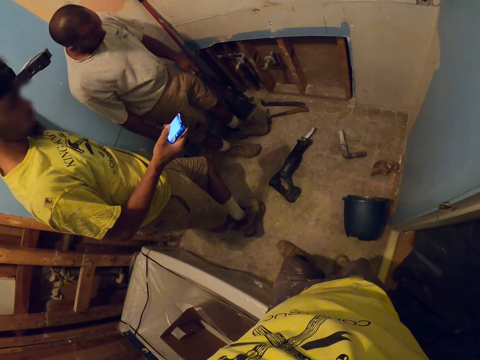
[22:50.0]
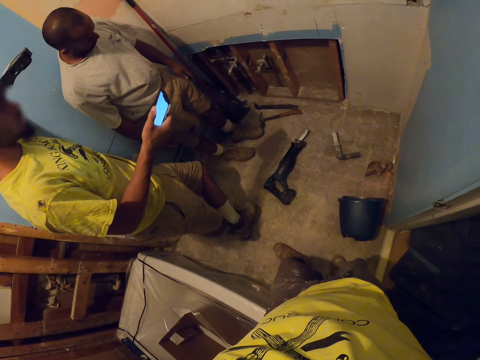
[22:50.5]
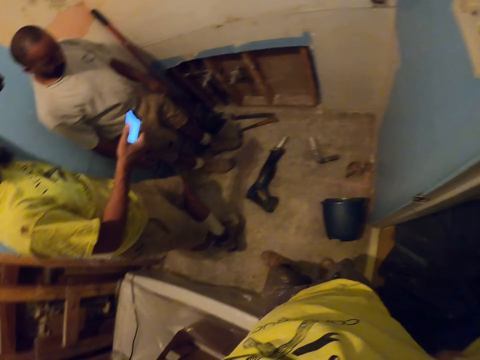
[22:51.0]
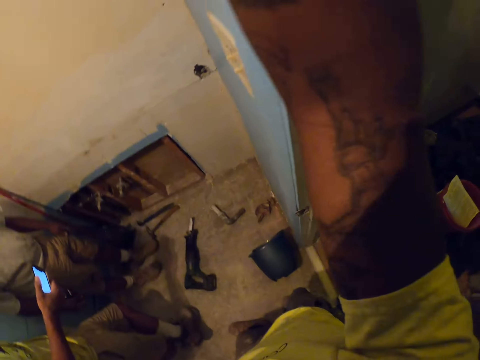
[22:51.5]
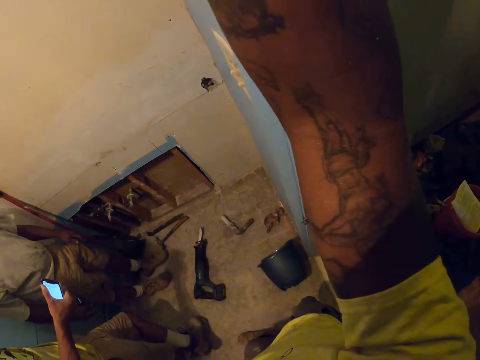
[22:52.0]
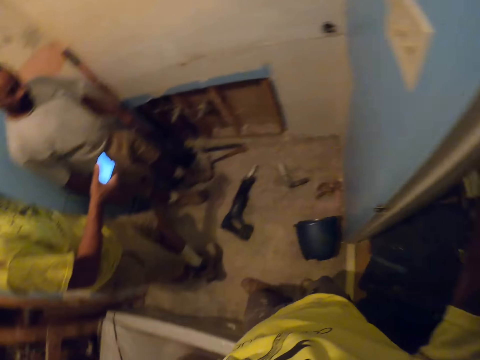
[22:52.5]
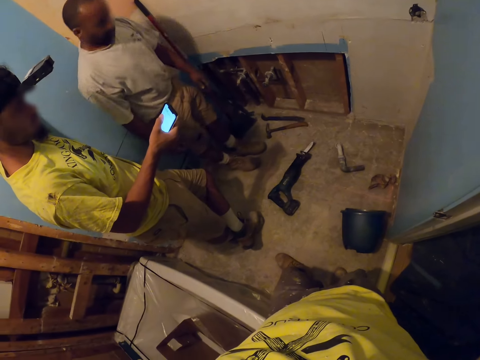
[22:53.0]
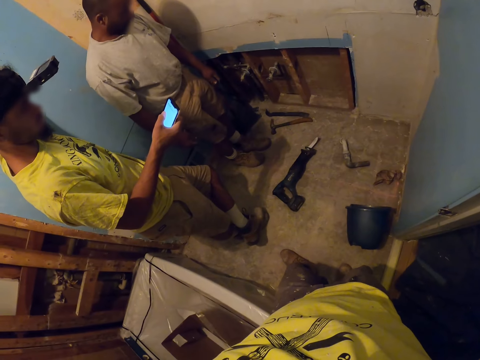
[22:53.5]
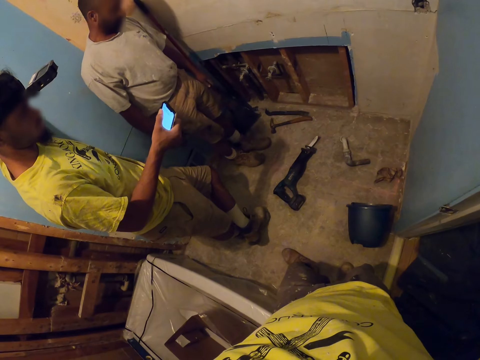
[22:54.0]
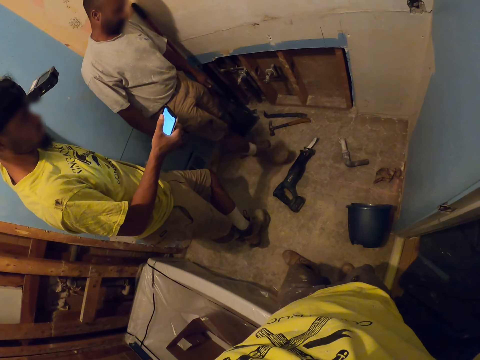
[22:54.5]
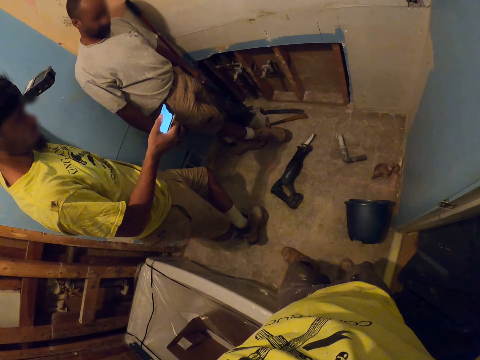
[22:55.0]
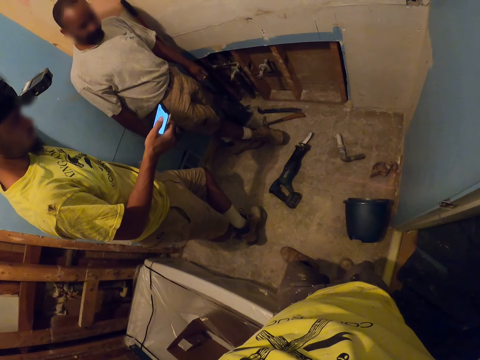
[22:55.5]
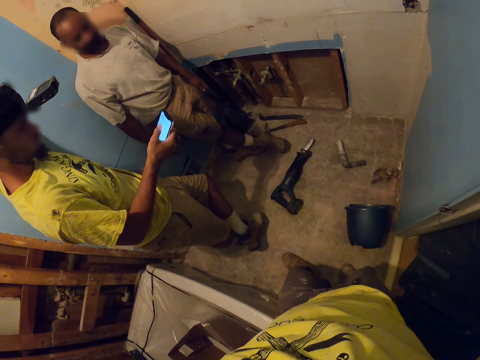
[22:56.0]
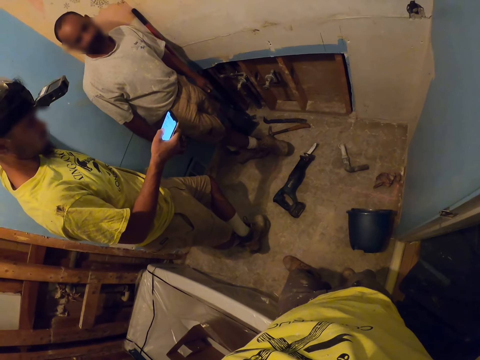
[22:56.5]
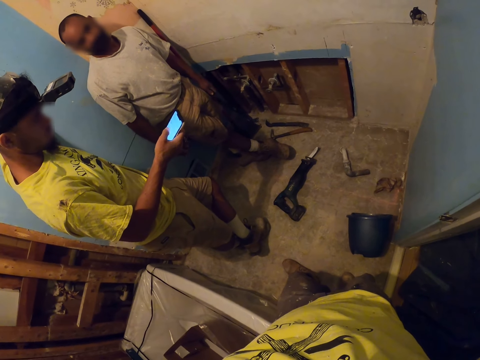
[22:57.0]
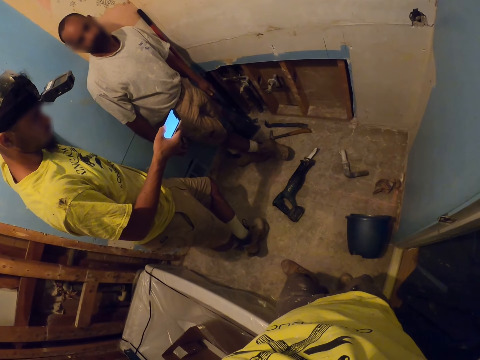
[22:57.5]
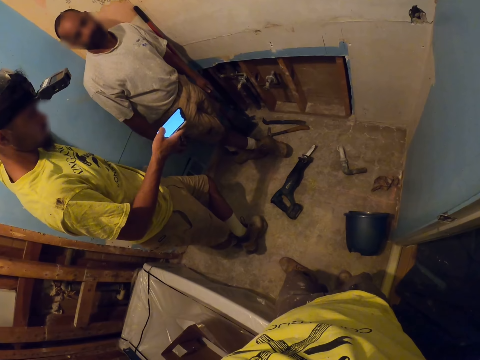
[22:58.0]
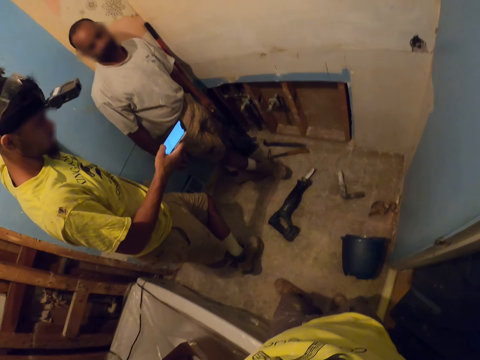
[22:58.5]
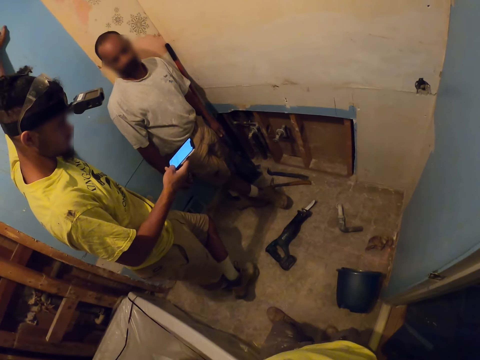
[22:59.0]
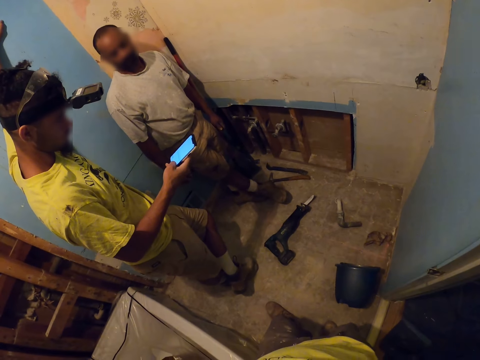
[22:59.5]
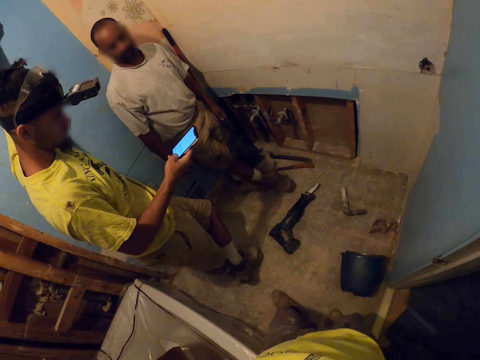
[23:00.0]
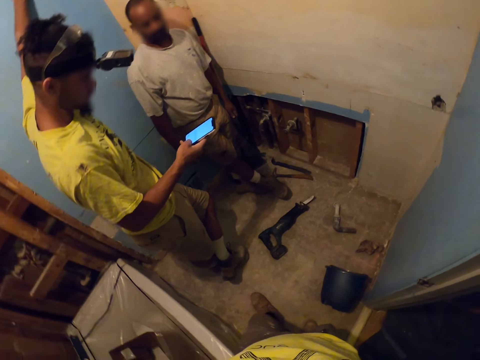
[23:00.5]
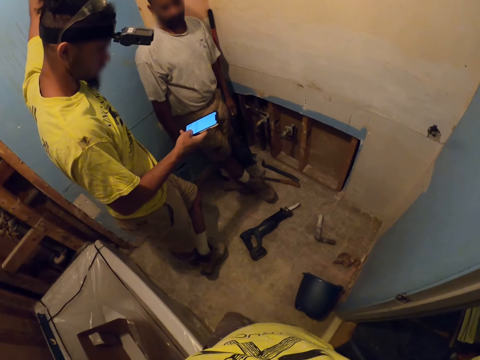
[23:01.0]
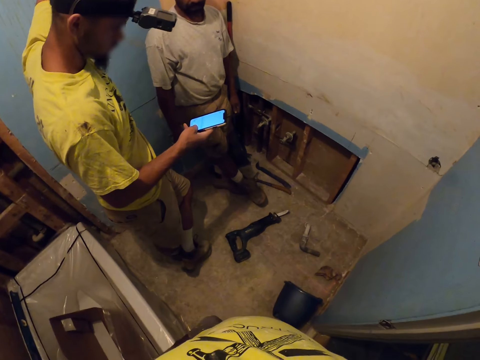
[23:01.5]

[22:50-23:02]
An apprentice looks at the pipes. The camera wearer turns right. They place a hand on top of the door frame. They turn left. A person scrolls his mobile phone. The apprentice crosses his legs. The person scrolls his phone.

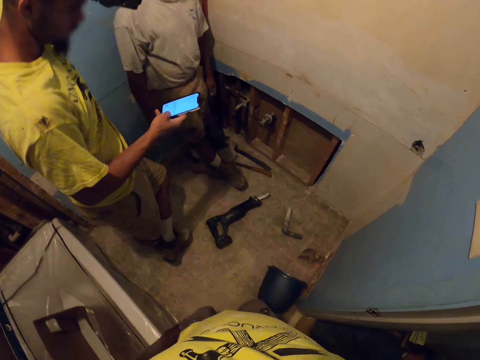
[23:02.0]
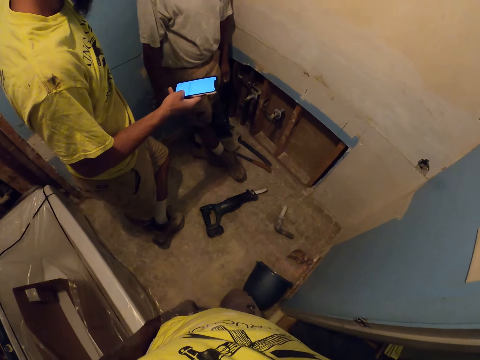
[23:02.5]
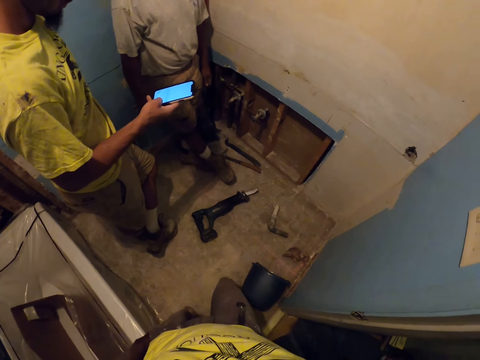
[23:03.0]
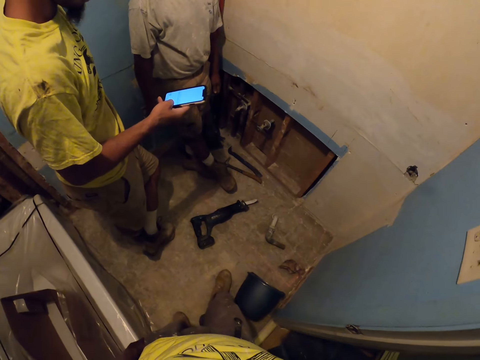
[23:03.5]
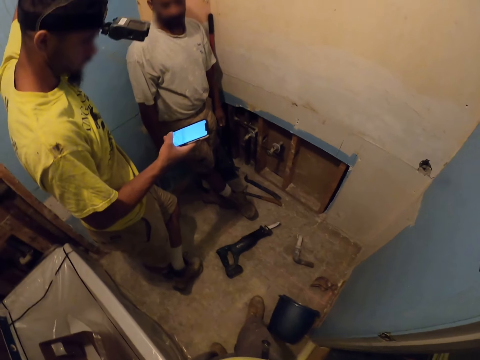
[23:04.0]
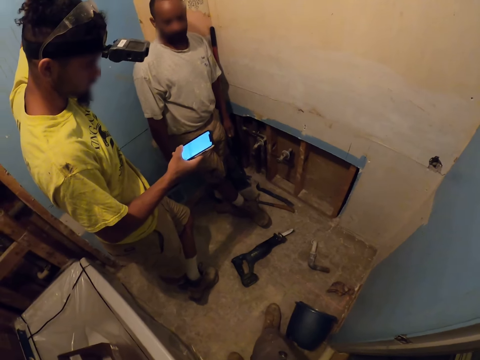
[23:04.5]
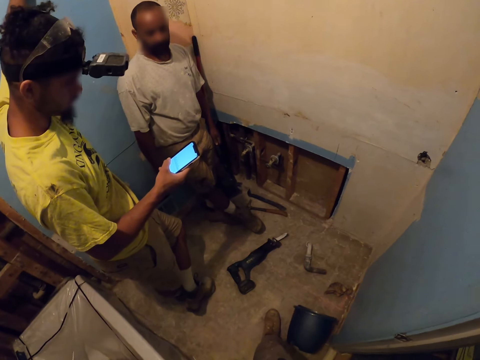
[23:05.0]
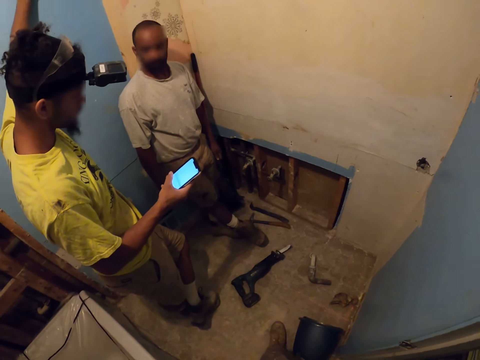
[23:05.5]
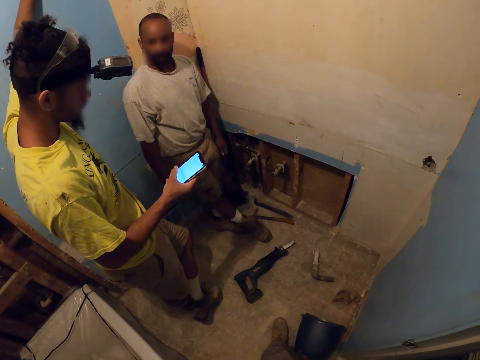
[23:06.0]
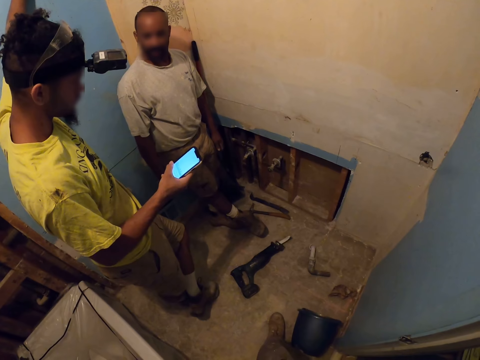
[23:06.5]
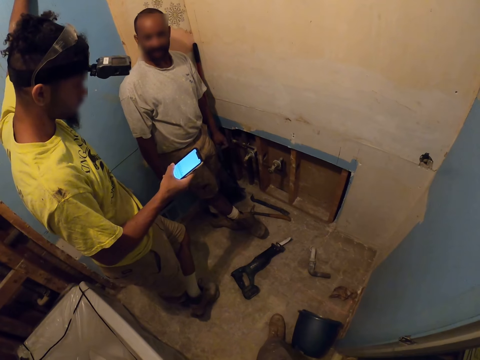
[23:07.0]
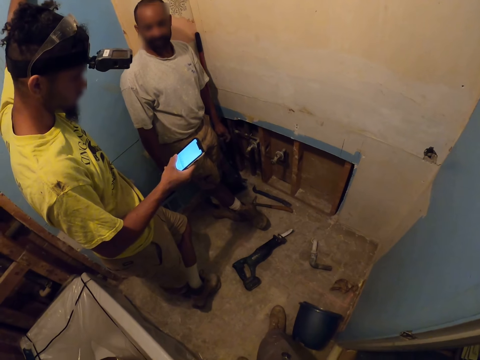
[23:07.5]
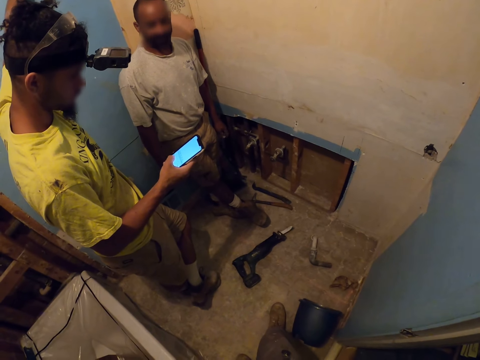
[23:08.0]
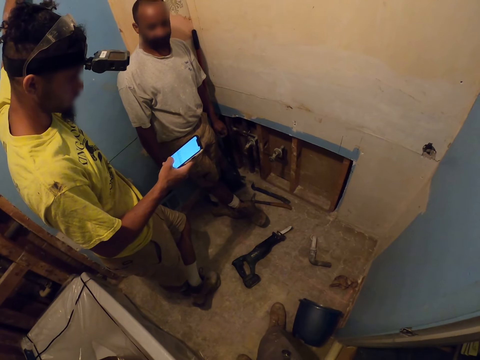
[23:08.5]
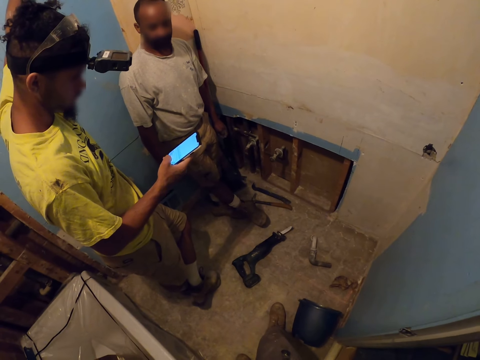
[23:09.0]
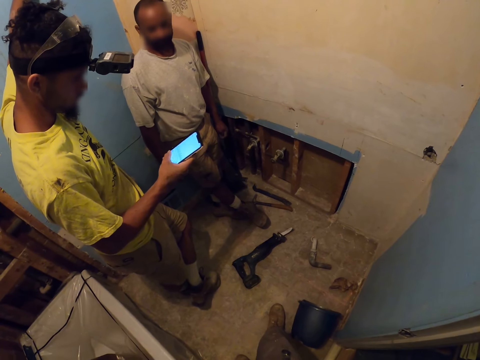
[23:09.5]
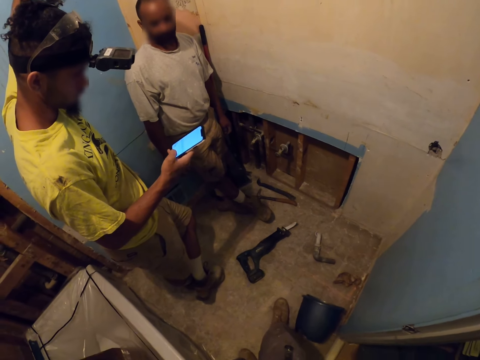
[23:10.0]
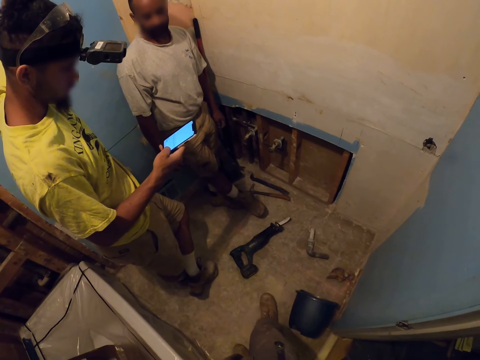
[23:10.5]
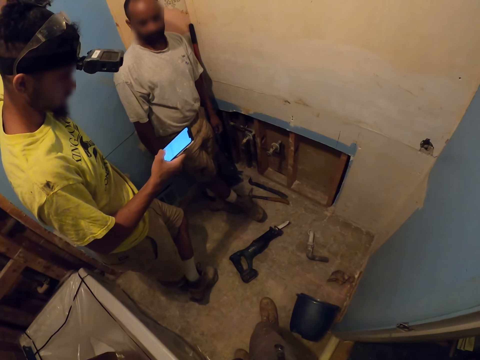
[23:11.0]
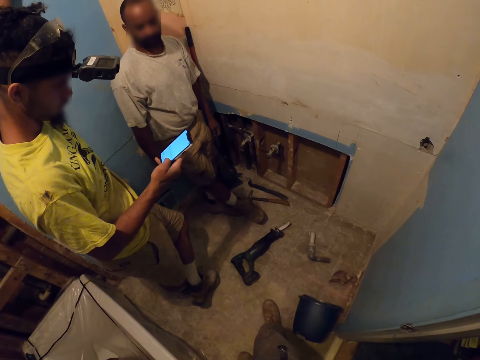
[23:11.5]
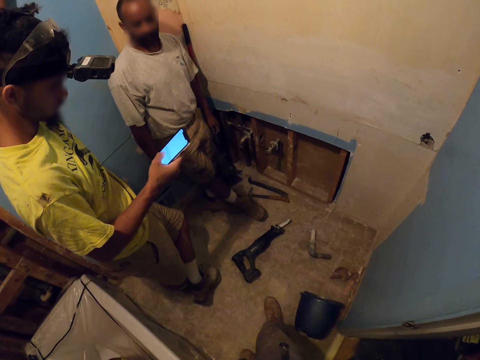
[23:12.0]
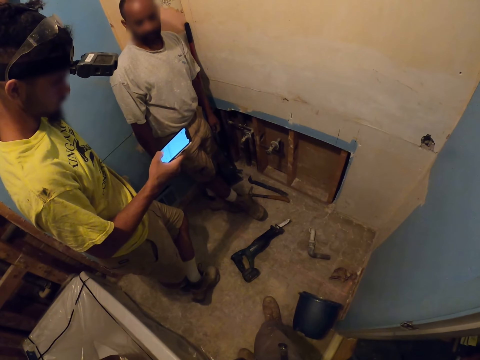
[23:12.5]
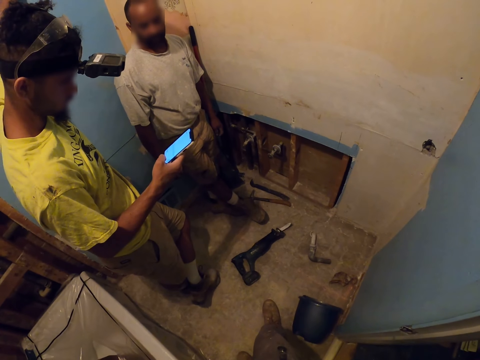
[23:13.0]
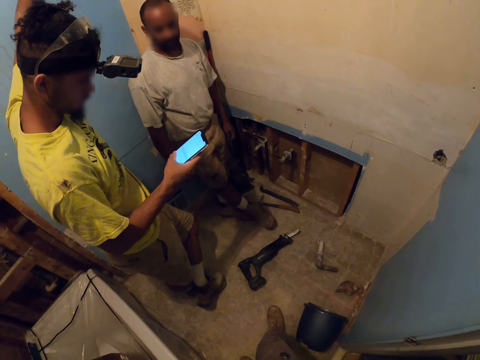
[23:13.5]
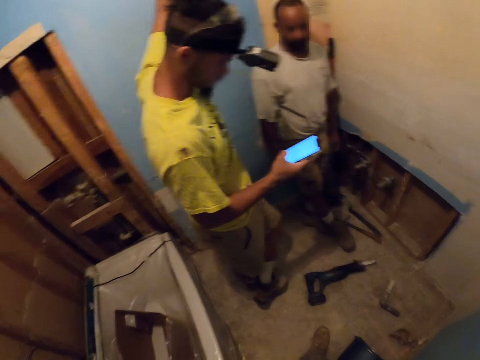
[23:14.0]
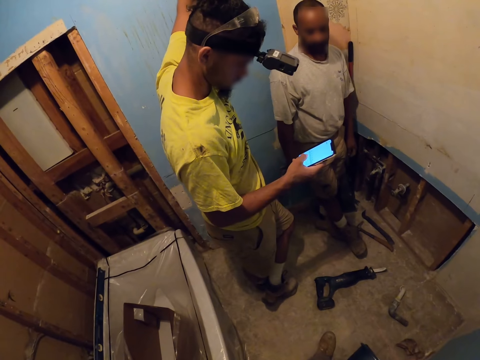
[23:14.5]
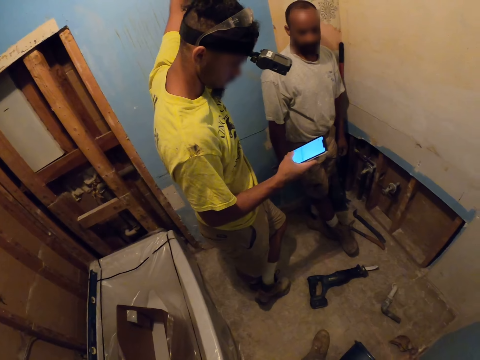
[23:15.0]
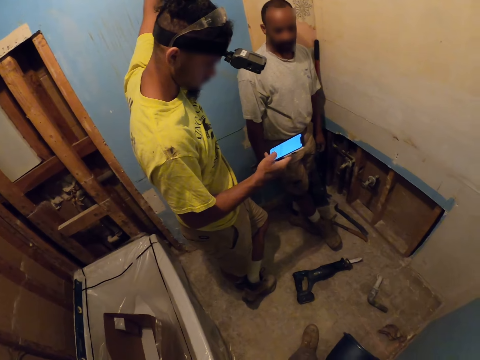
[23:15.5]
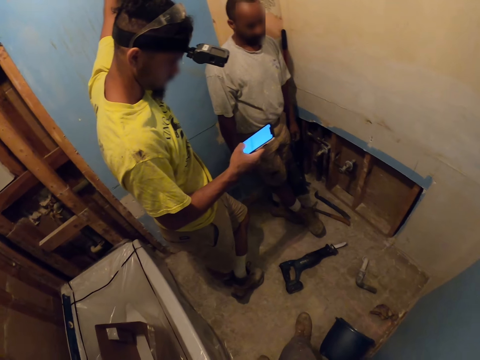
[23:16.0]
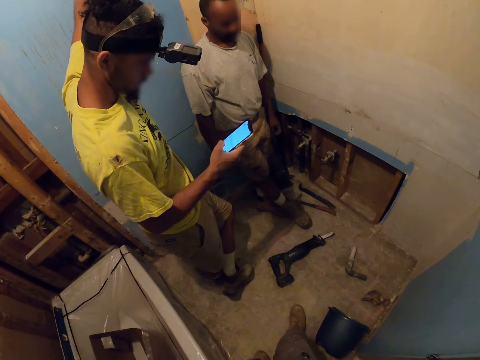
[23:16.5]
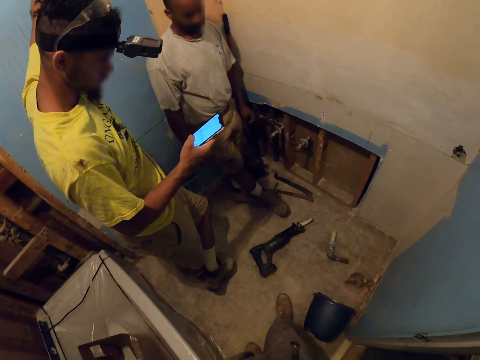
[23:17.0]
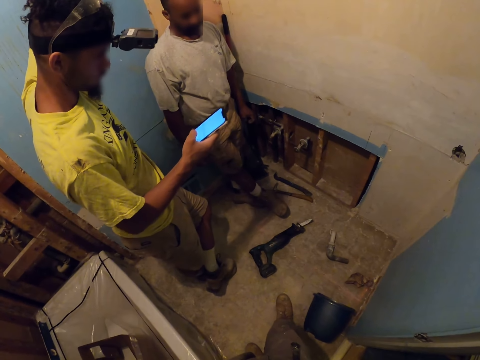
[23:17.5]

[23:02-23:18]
The camera wearer moves his leg. A person scrolls his phone. Another person talks to the first person. The first person scrolls his phone.
